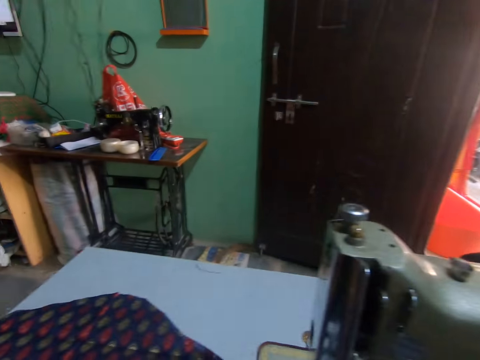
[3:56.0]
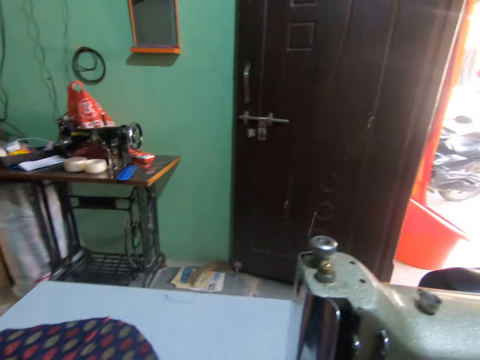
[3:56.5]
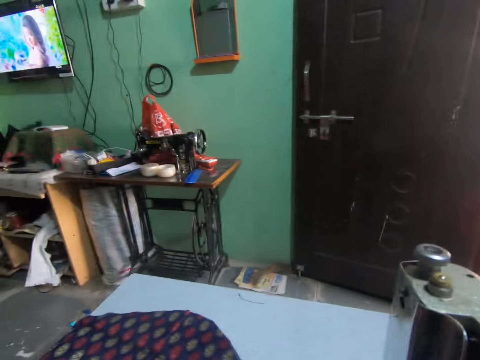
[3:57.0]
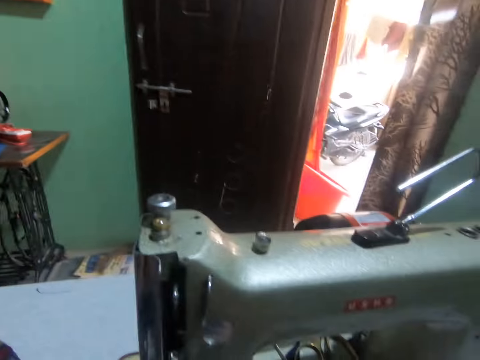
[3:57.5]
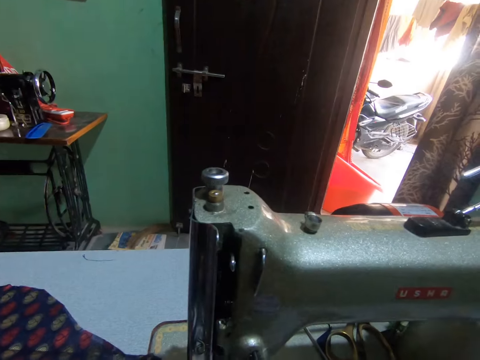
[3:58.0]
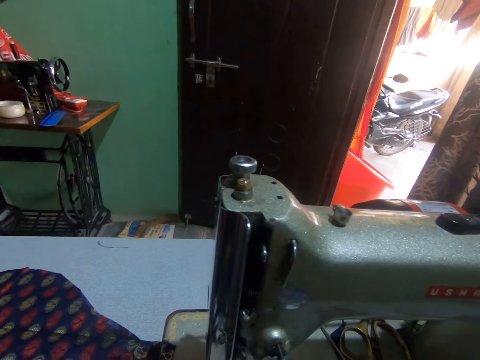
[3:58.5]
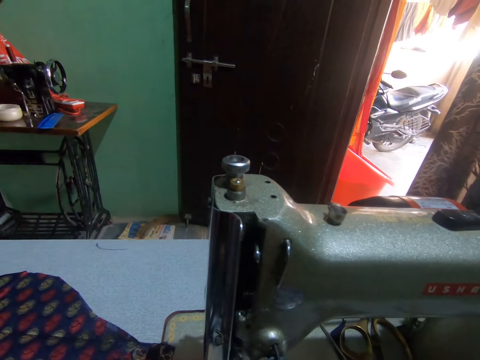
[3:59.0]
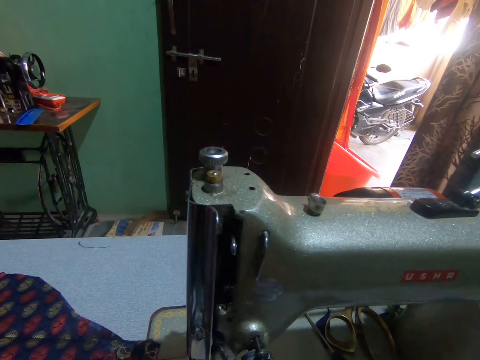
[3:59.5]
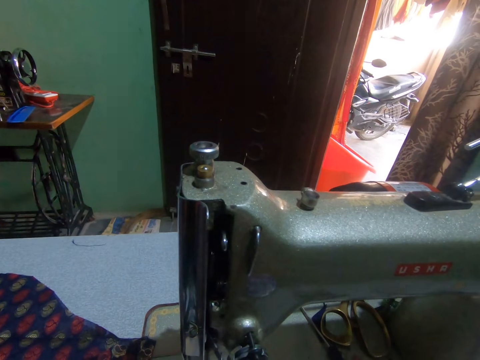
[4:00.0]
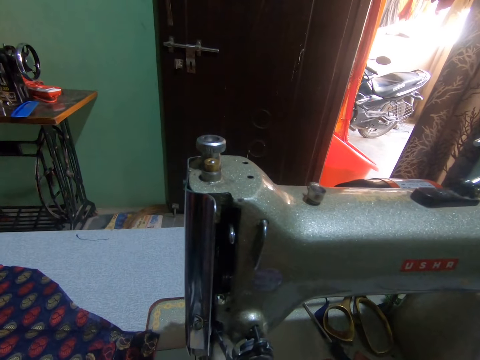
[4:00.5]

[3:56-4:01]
The camera wearer moves the fabric on the table of the sewing machine with her left hand.

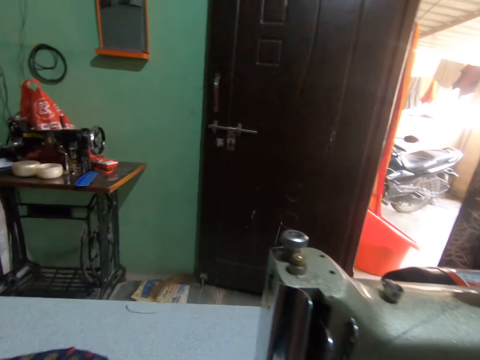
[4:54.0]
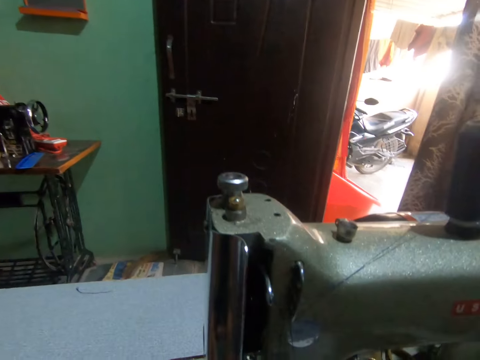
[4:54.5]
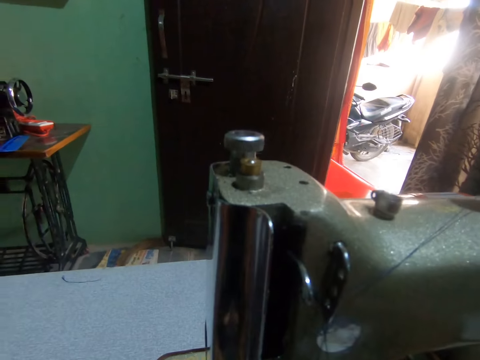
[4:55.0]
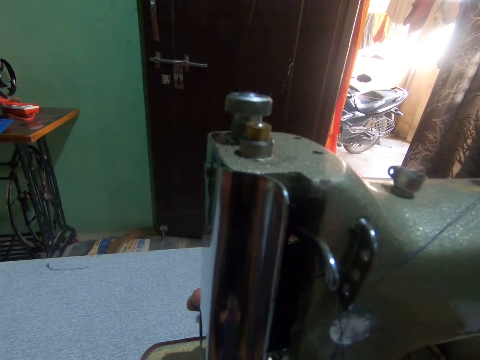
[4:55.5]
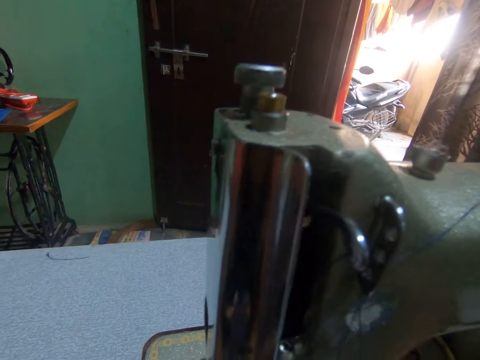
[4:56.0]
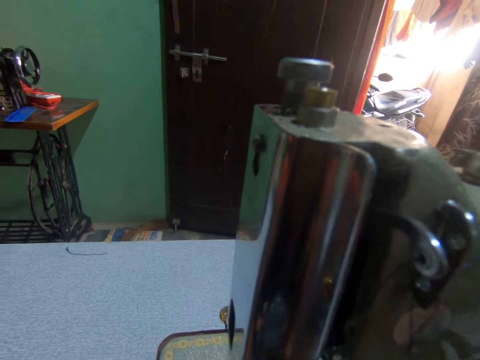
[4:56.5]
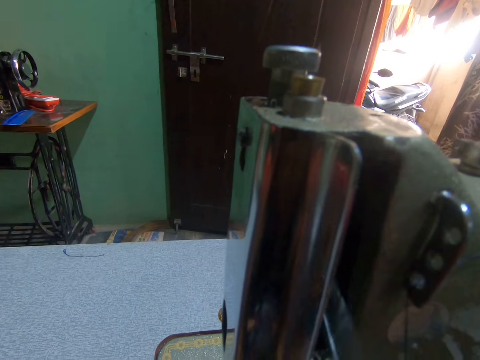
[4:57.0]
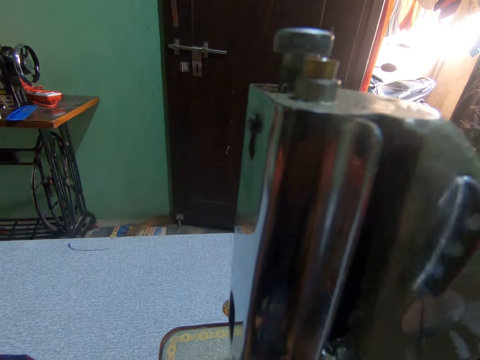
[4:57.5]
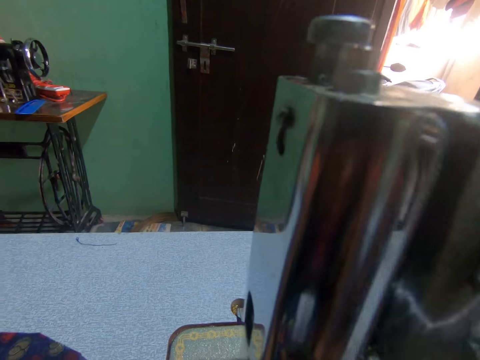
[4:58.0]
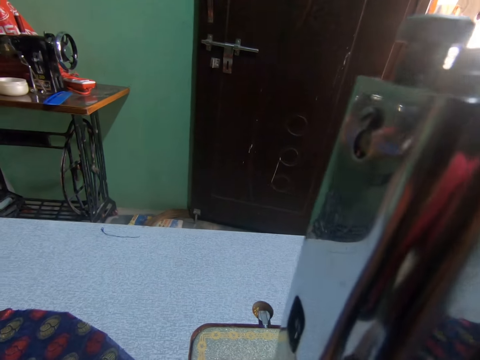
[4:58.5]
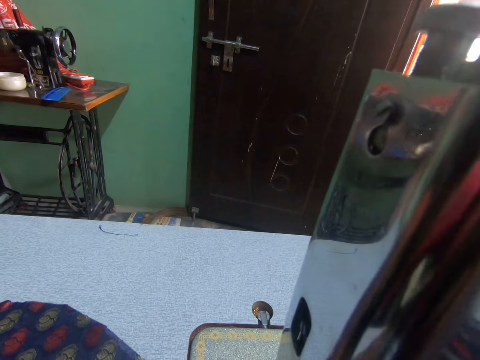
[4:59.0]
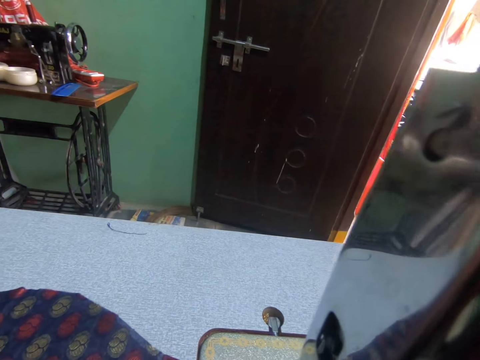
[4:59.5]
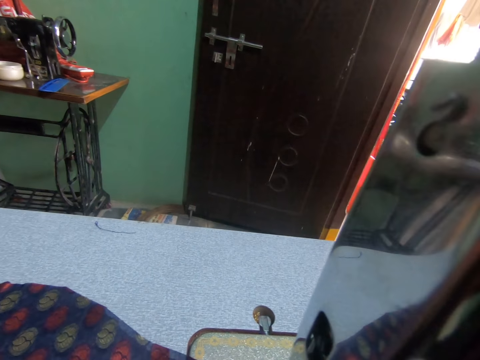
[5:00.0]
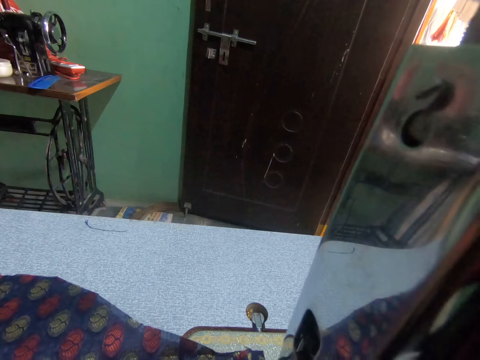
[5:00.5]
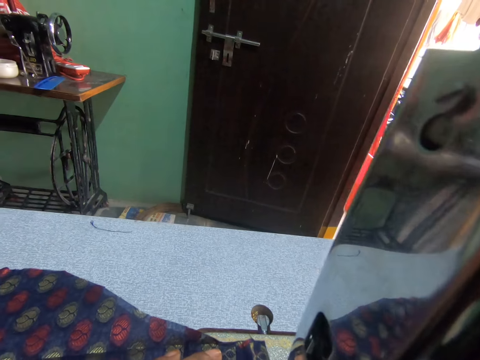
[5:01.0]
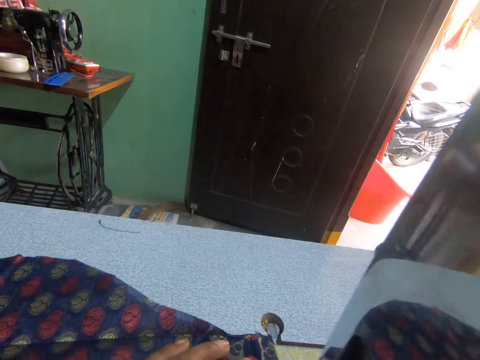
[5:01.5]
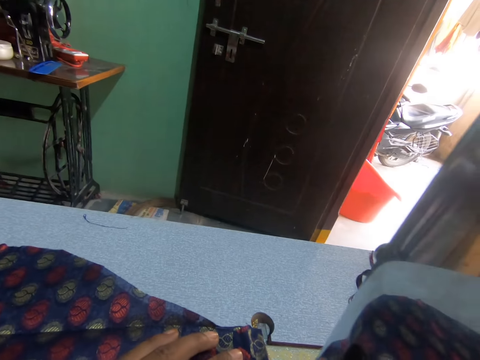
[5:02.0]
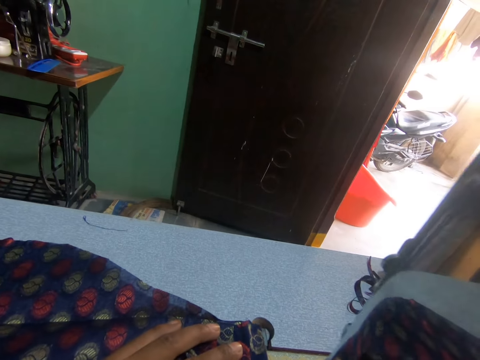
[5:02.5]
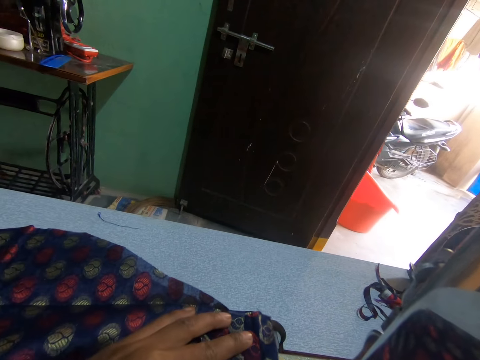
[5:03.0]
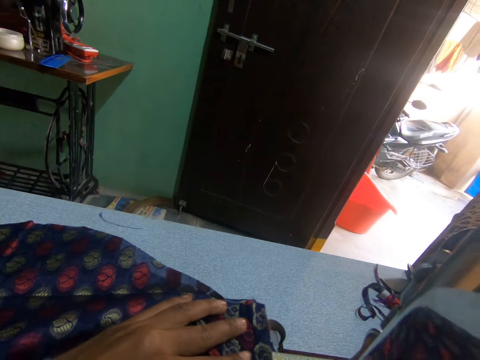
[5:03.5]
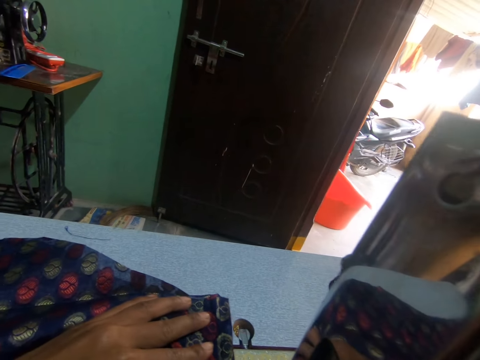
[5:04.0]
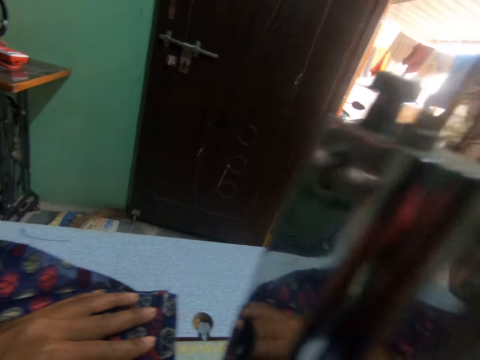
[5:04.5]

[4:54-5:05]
The camera wearer touches the presser bar lifter. They sew a dress with a sewing machine.

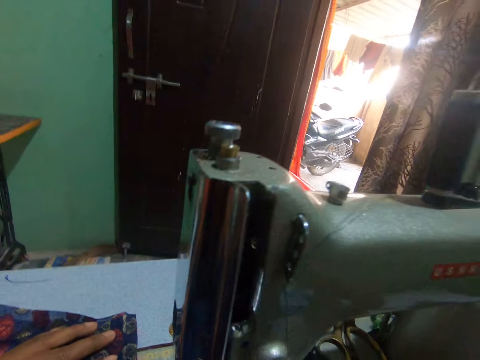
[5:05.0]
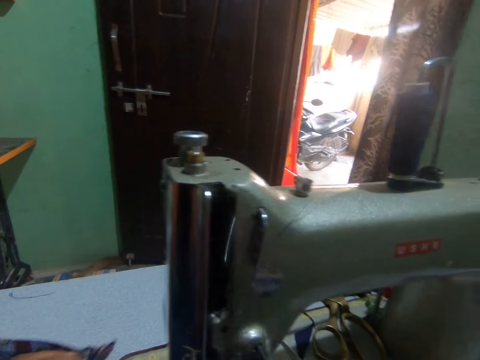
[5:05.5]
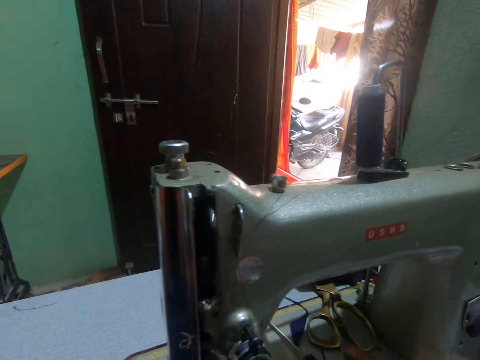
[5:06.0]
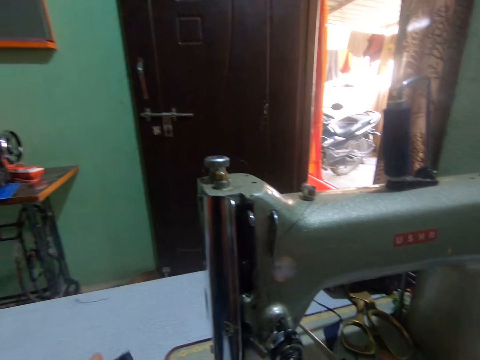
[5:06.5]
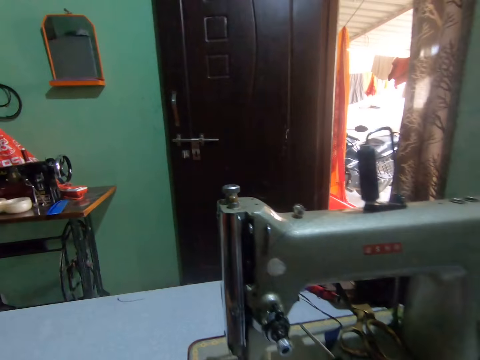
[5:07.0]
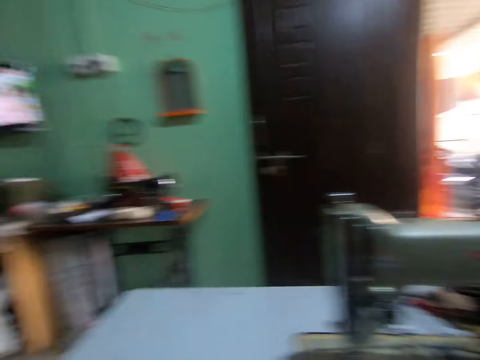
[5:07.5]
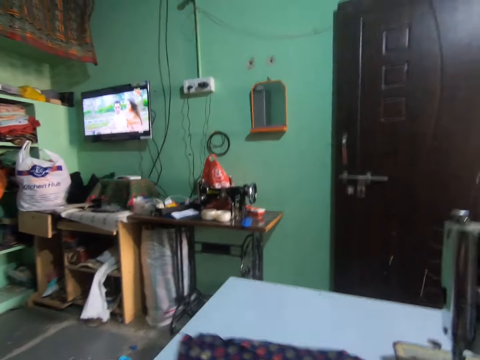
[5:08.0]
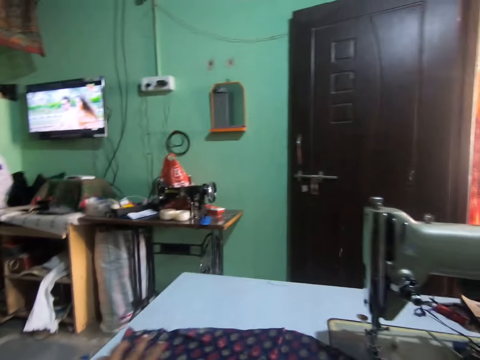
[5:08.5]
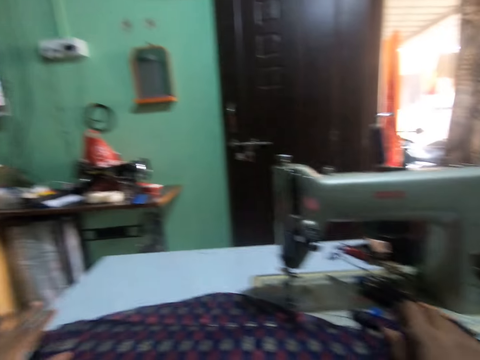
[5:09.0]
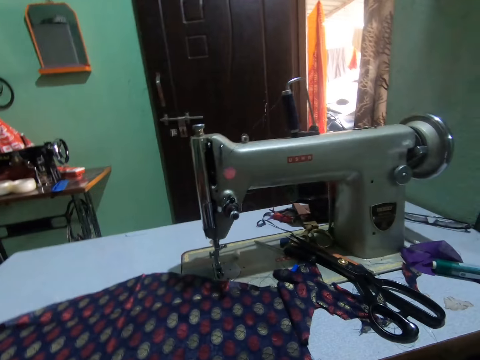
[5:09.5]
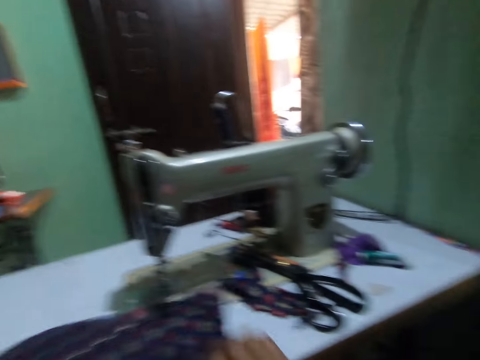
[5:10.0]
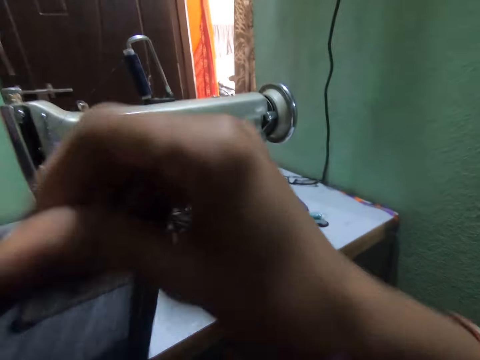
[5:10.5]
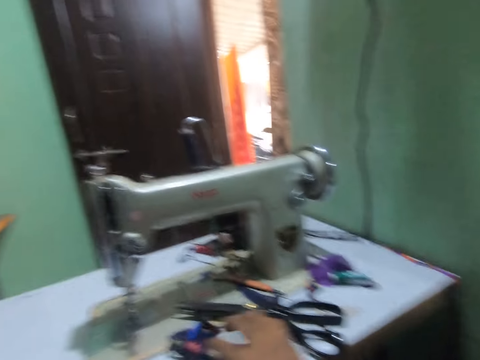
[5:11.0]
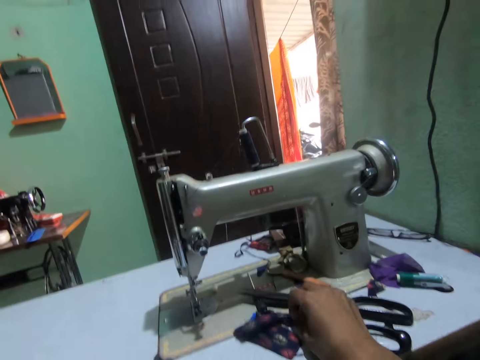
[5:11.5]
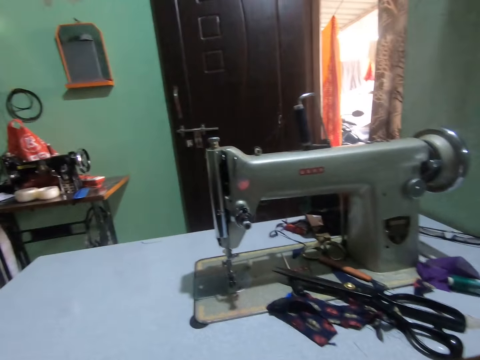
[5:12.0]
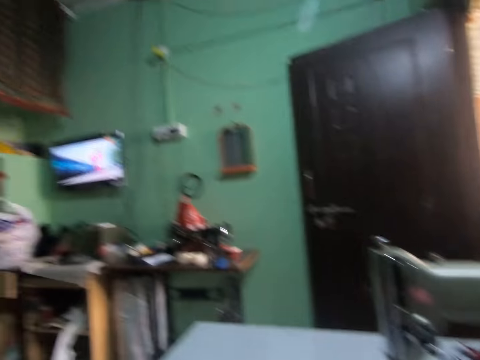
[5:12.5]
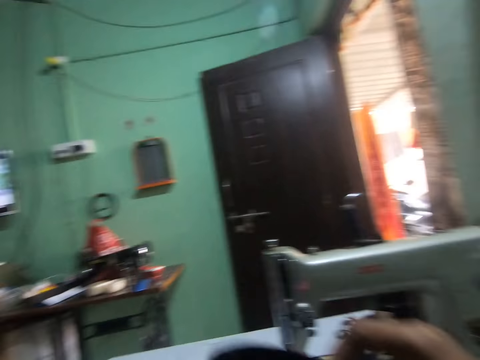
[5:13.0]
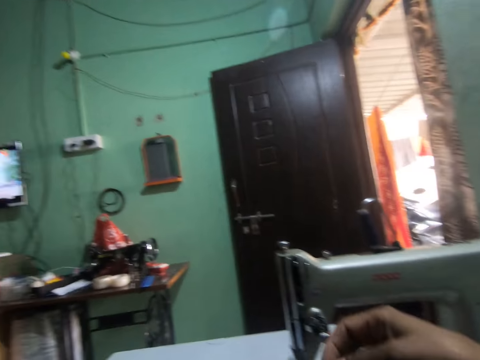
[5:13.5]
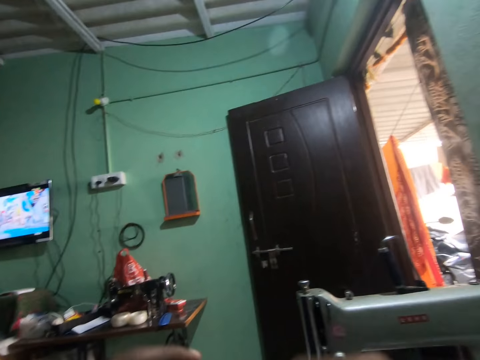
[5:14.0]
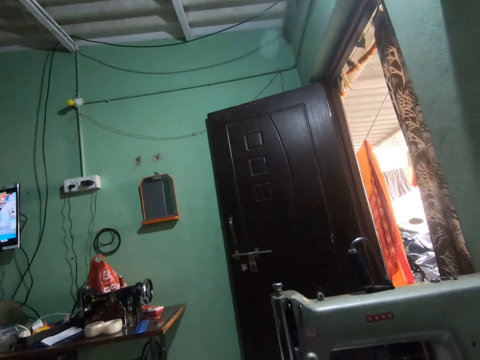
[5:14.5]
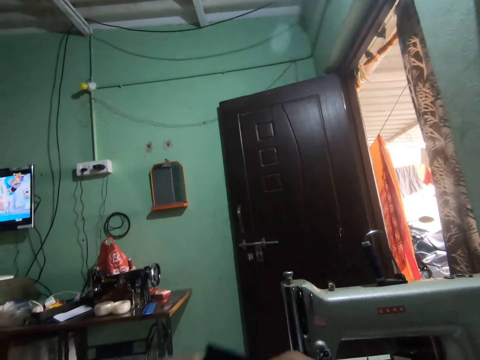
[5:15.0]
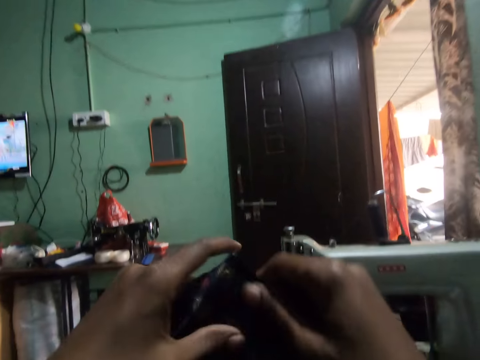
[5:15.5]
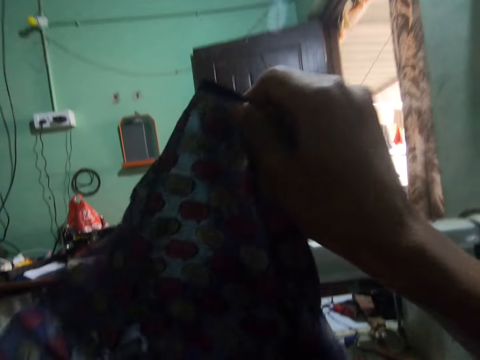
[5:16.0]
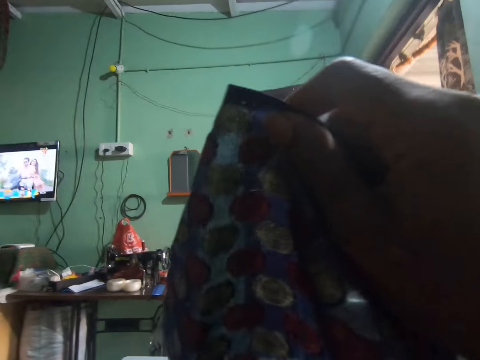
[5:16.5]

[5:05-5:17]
The camera wearer watches a television. They straighten the fabric and hold the dress in both hands.
